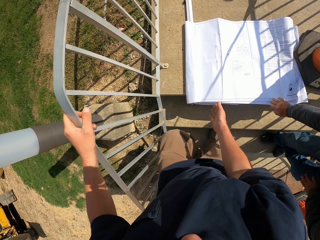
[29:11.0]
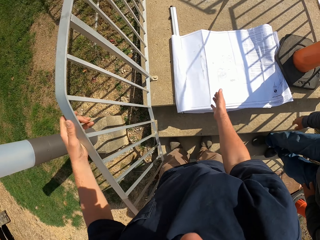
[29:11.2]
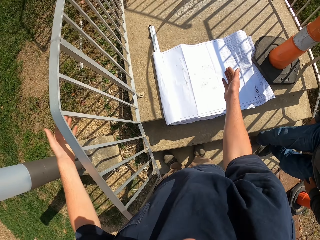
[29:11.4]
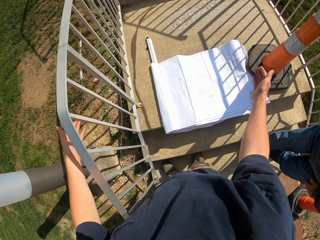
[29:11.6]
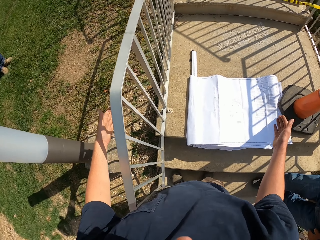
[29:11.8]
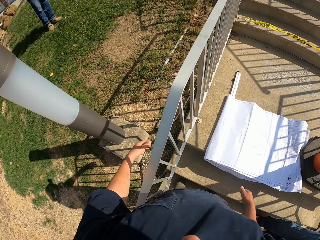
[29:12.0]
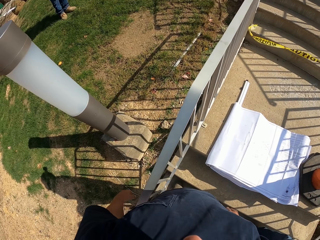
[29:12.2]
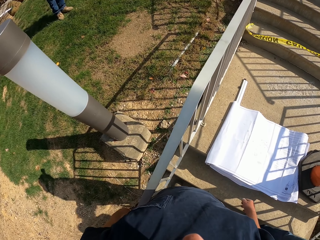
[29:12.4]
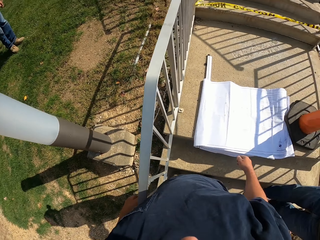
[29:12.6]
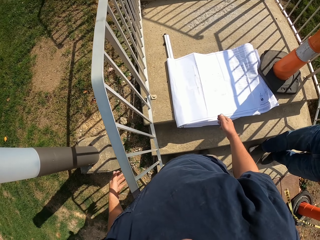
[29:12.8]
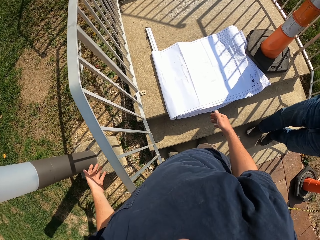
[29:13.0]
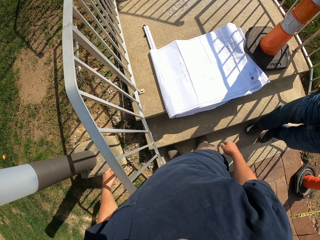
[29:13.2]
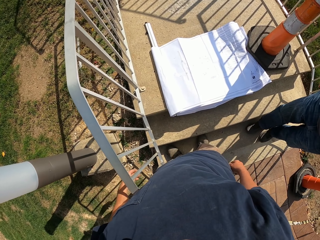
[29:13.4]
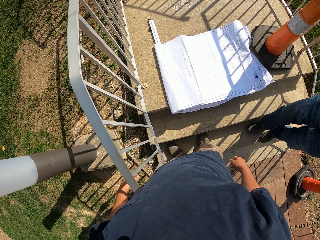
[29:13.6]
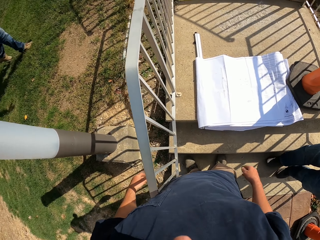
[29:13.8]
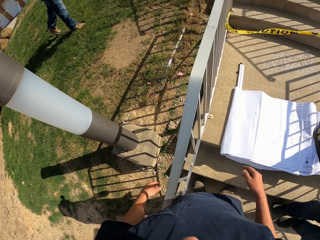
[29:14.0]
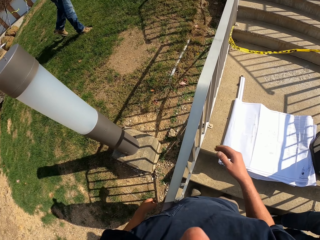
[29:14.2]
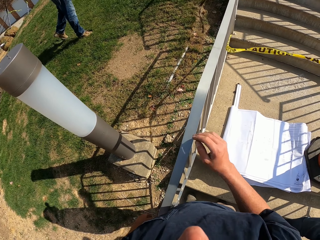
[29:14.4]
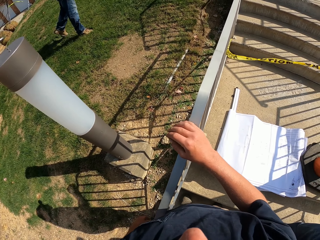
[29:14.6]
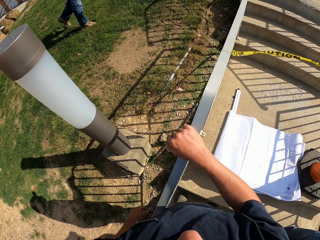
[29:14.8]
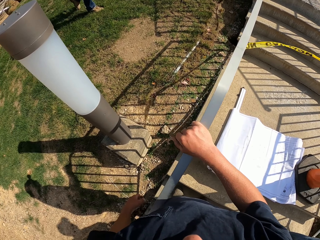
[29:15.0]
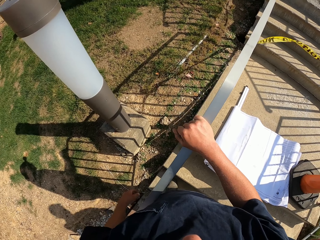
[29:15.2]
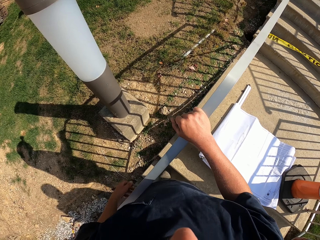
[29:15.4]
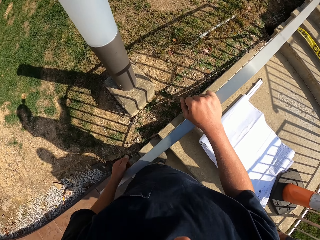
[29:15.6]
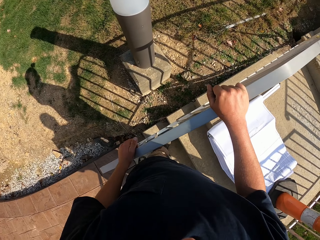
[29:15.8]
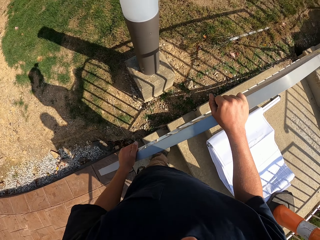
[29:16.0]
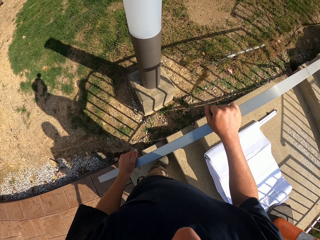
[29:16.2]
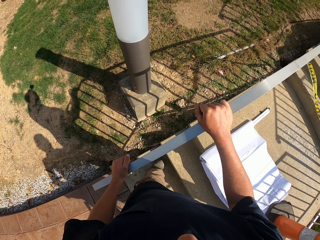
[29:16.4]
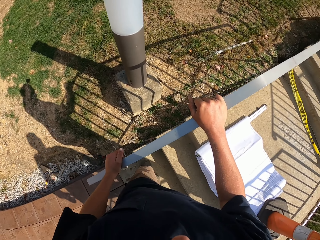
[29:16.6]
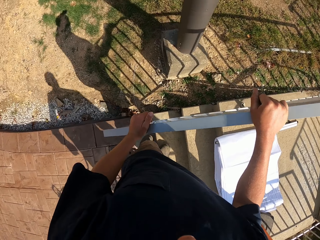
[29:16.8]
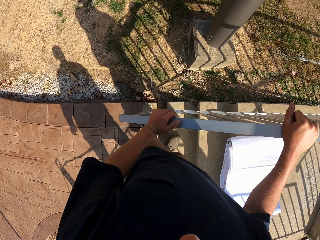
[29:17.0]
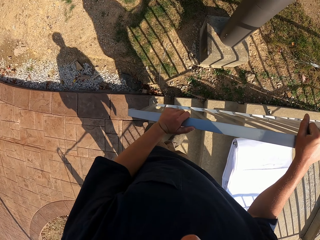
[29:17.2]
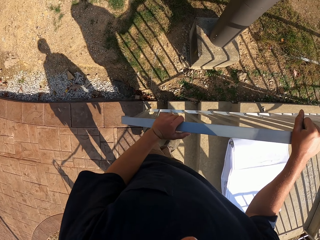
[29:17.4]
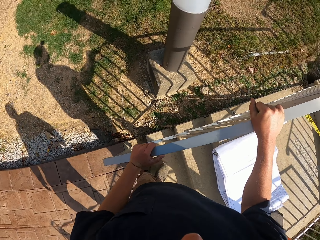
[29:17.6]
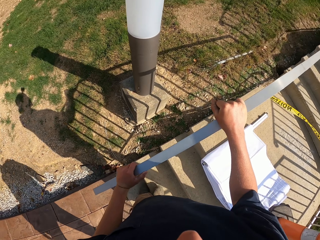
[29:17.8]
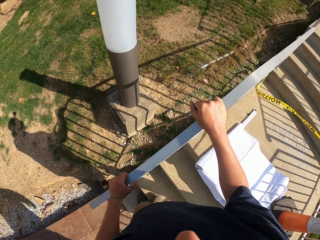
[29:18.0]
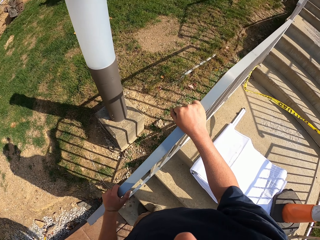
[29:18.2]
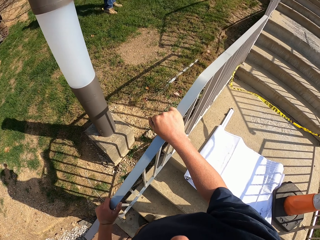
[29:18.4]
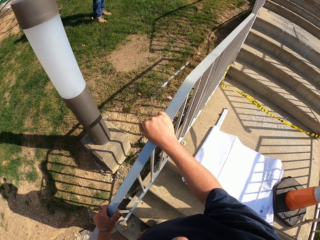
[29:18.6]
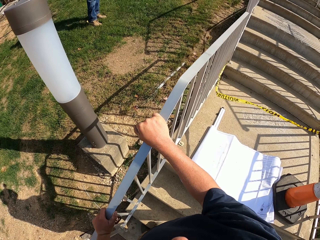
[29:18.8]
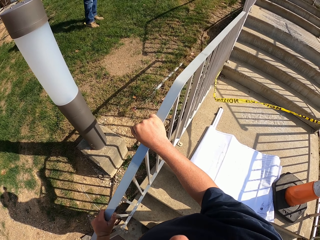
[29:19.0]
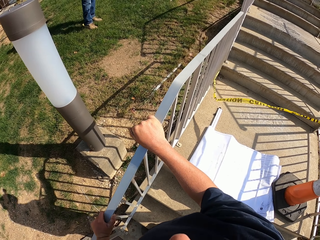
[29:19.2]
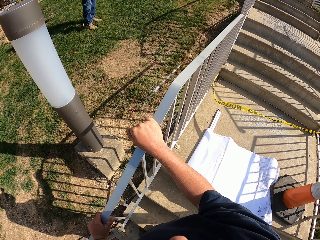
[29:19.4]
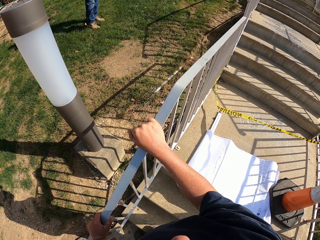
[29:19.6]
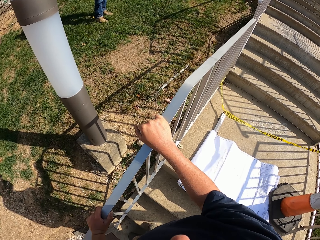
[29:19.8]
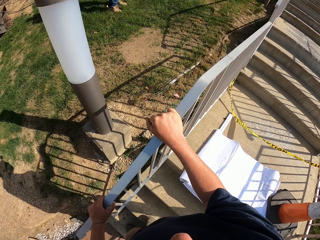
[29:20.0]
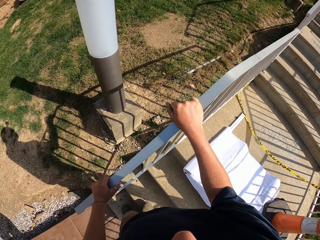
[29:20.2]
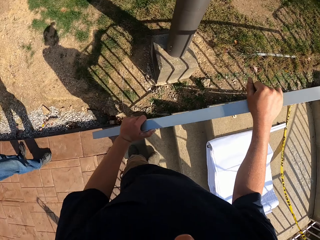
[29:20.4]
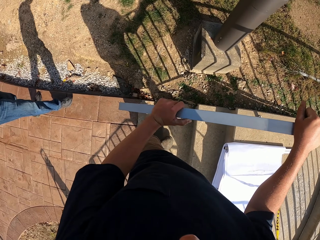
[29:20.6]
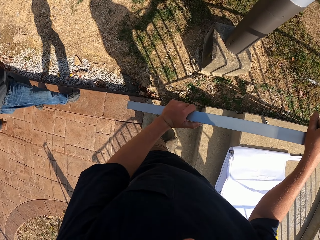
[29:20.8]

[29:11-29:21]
A man stands up. The camera wearer stands from the steps. They look around. They hold the railing. They look around the compound.

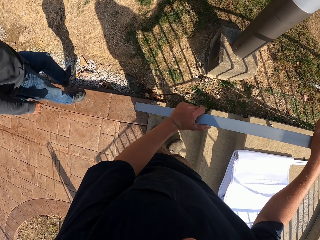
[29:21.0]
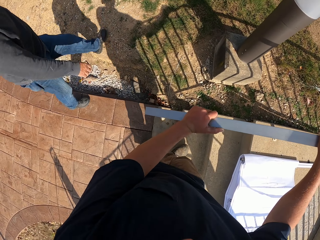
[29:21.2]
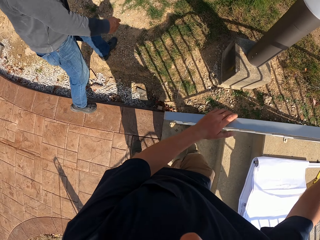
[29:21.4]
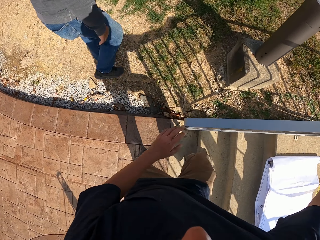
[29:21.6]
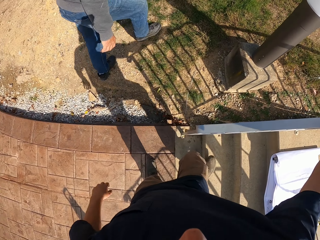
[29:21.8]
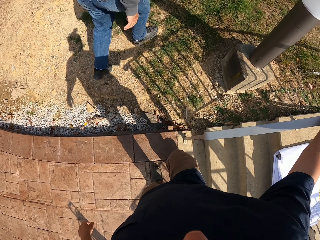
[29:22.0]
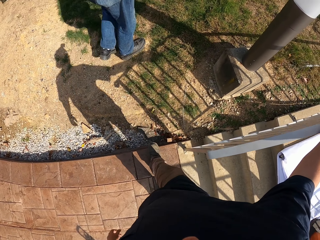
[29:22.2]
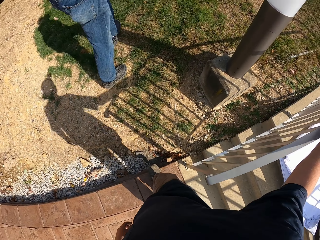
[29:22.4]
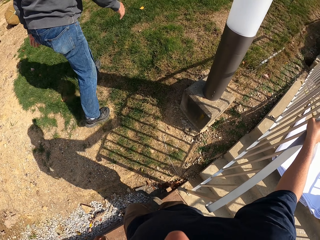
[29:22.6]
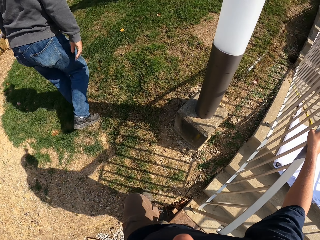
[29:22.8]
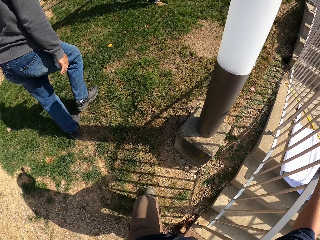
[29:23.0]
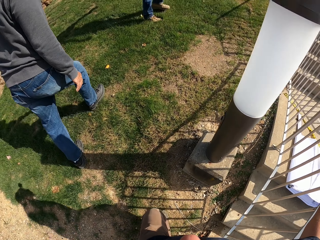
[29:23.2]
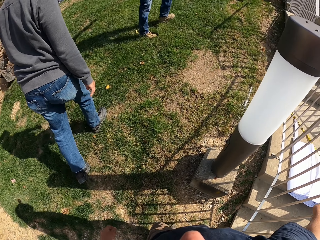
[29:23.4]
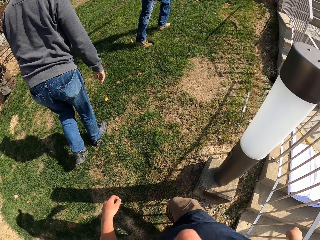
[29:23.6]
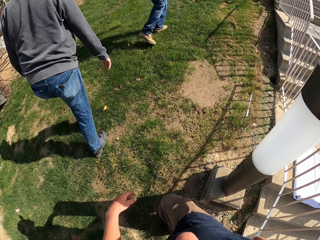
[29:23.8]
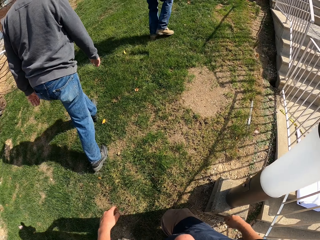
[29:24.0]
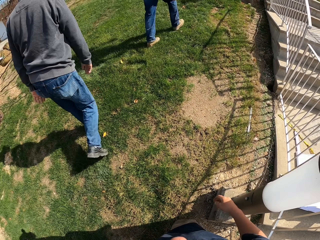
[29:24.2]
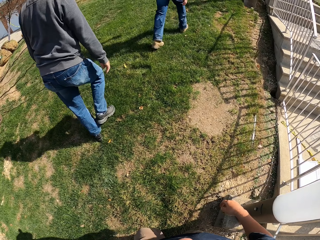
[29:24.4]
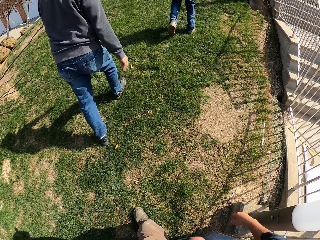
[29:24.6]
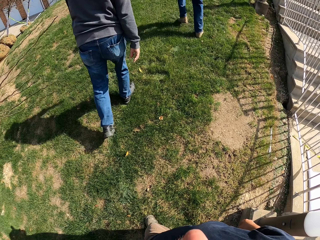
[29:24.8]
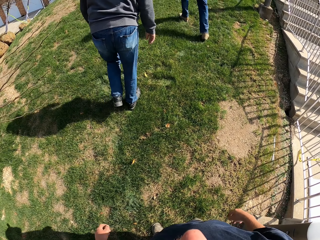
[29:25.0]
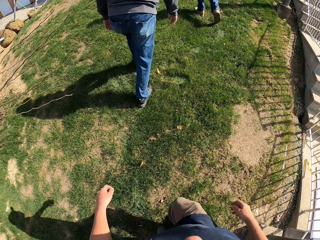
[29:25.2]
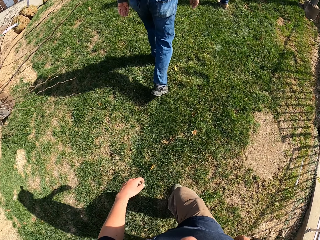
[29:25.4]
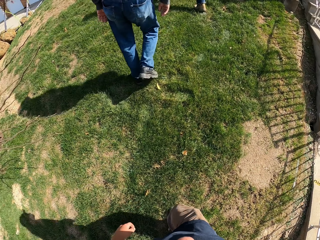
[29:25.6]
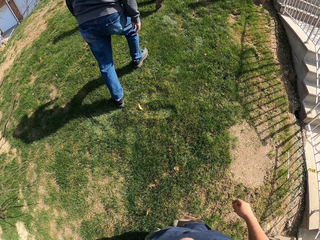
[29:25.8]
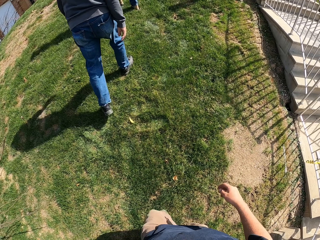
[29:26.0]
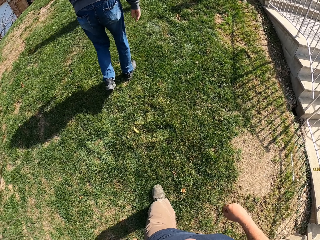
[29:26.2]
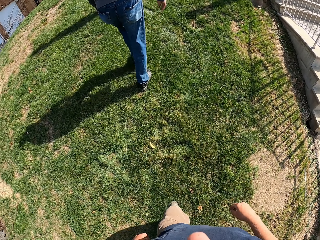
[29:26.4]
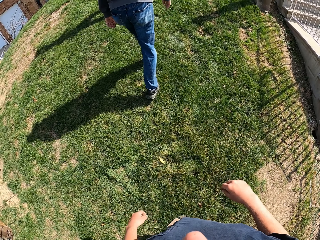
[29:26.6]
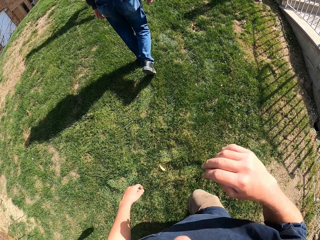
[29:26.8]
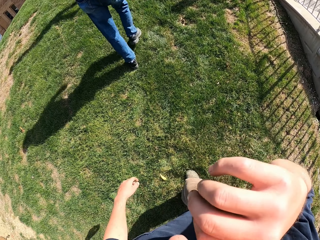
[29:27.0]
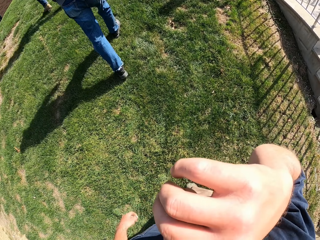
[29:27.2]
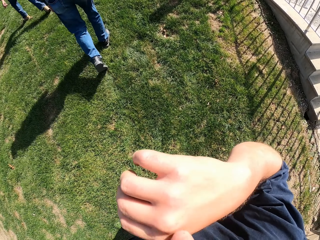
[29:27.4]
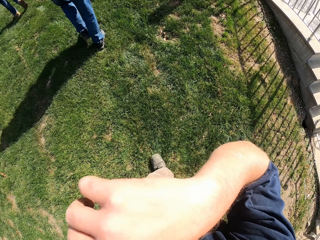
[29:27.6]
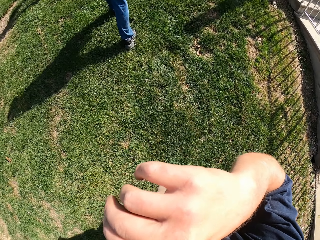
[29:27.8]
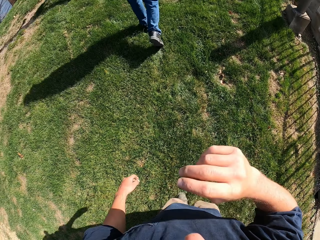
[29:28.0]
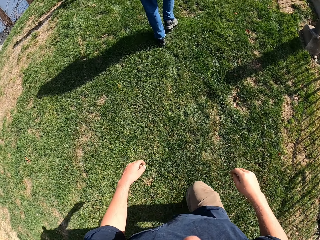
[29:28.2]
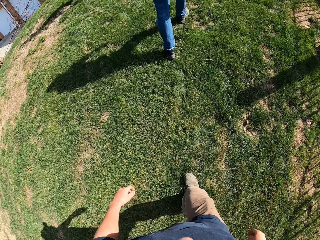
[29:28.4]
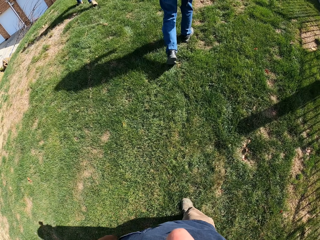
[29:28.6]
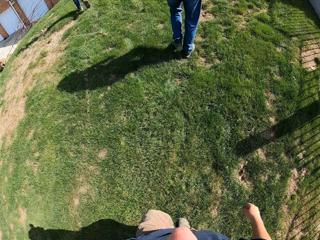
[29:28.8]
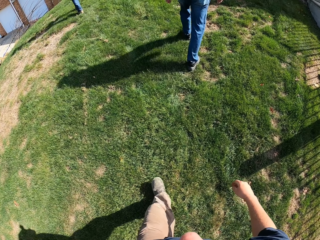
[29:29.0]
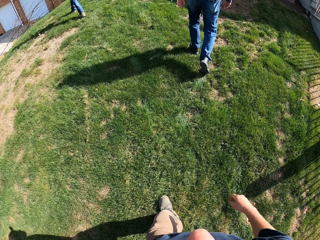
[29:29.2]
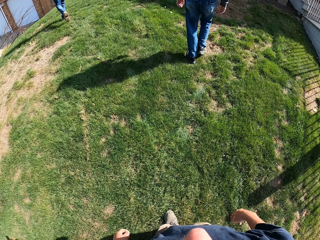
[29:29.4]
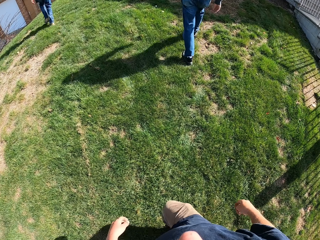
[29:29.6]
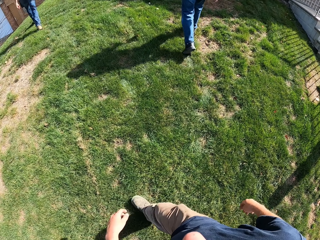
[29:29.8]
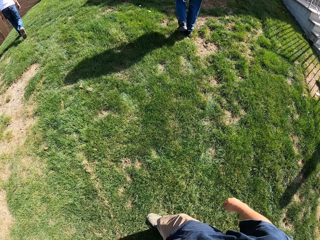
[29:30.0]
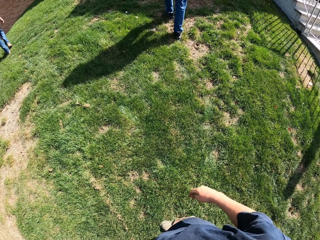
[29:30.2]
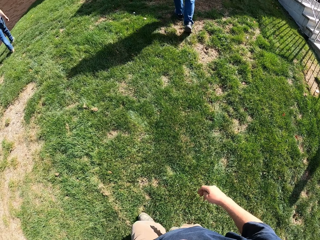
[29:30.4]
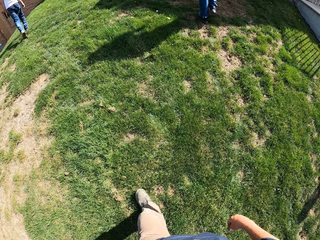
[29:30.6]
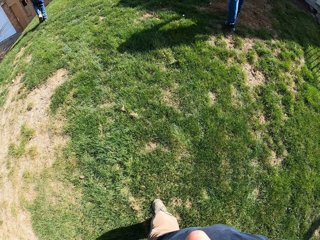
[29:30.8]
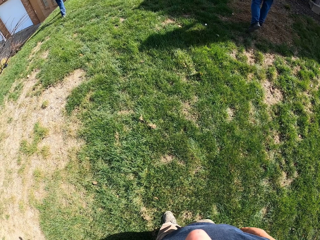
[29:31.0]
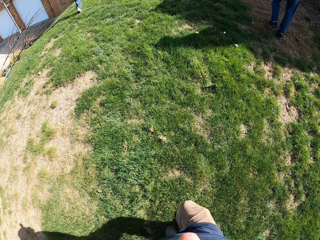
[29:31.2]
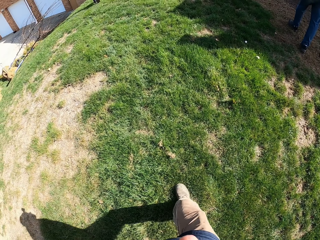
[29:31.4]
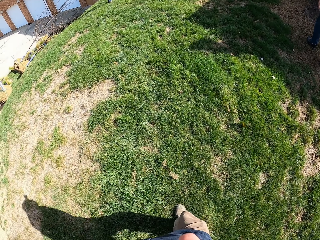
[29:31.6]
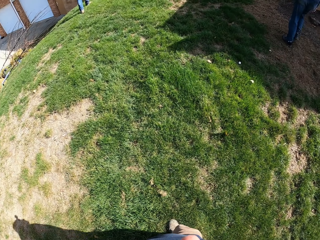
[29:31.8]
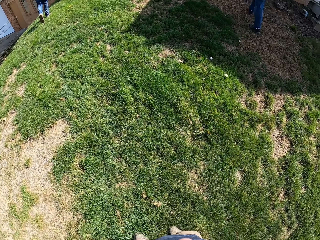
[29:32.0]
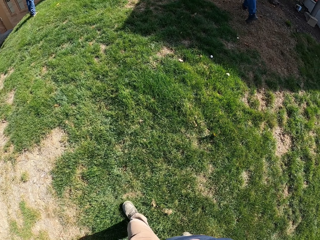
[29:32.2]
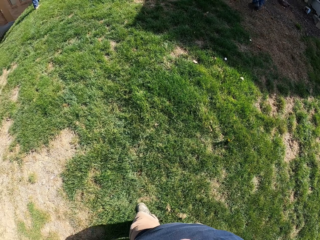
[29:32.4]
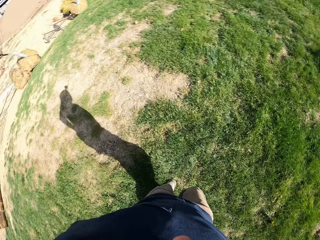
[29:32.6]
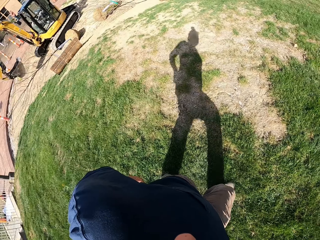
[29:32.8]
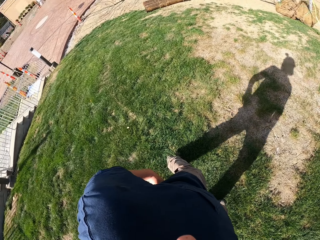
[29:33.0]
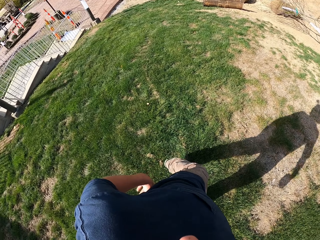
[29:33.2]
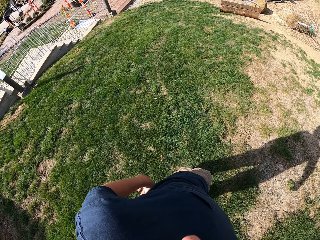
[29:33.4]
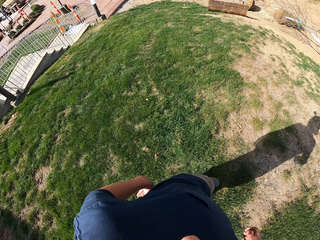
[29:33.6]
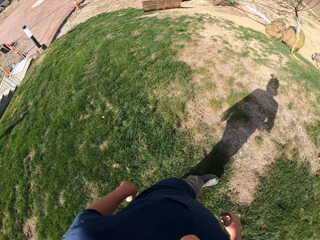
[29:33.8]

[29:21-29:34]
A man walks around the compound. Another man walks in front of the first man in the compound. The camera wearer walks in the compound. He touches his face. He raises his hand to something. He looks around.
